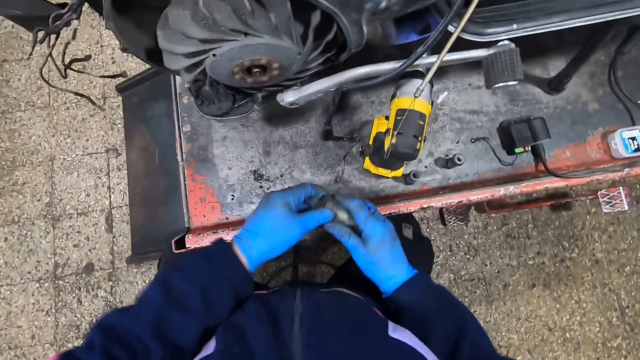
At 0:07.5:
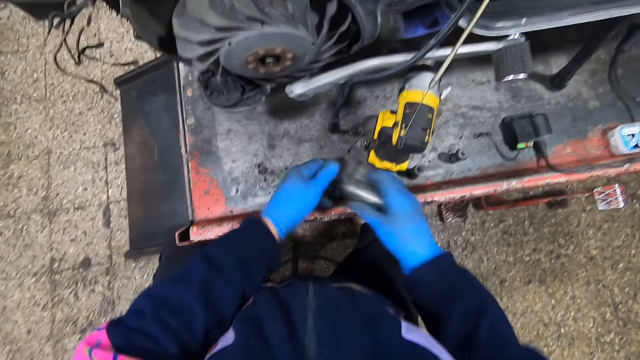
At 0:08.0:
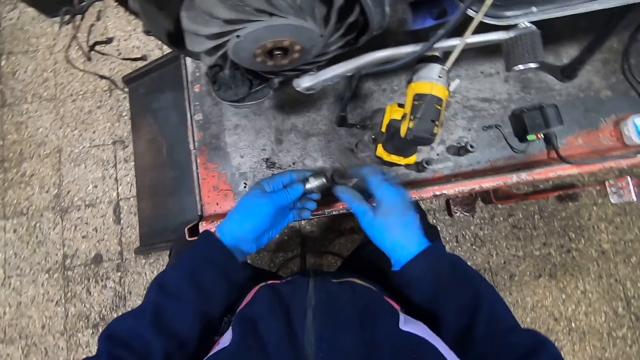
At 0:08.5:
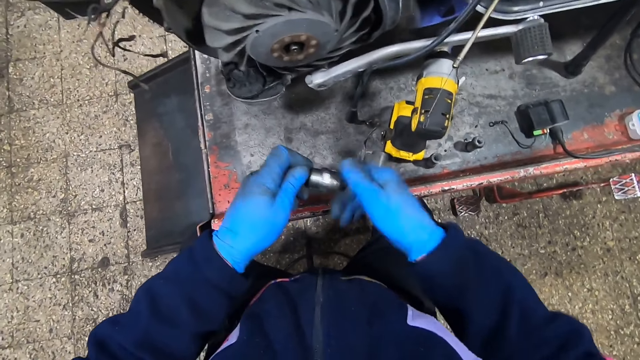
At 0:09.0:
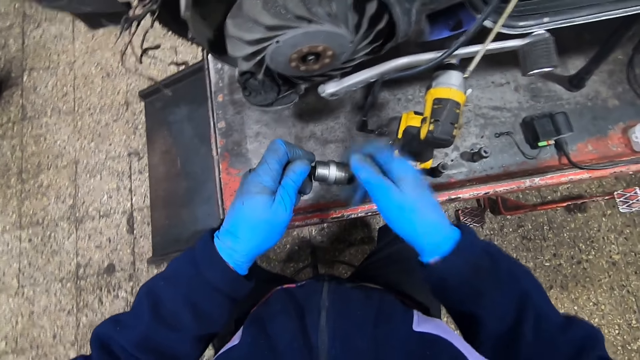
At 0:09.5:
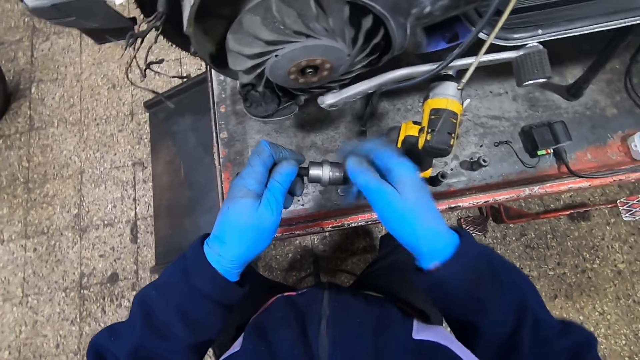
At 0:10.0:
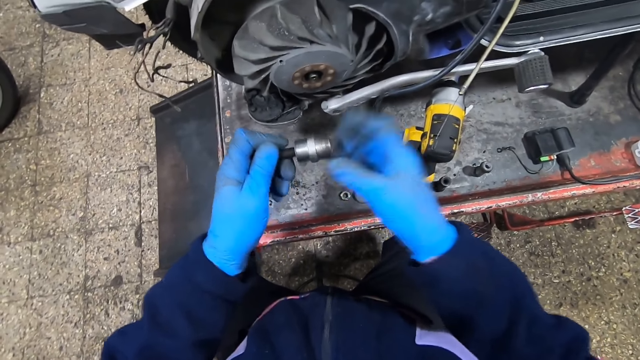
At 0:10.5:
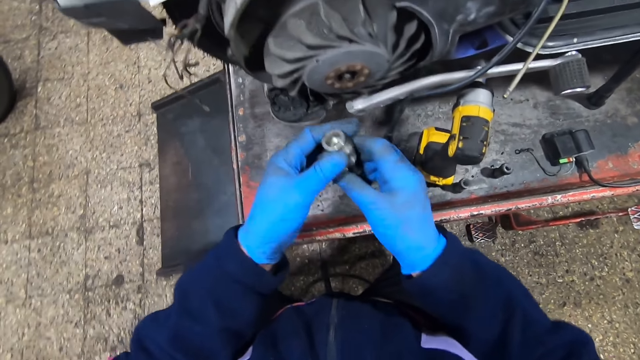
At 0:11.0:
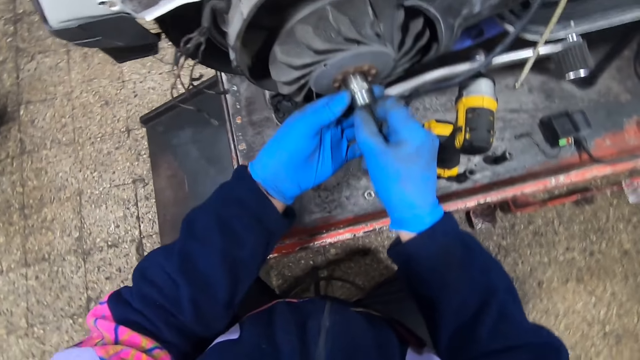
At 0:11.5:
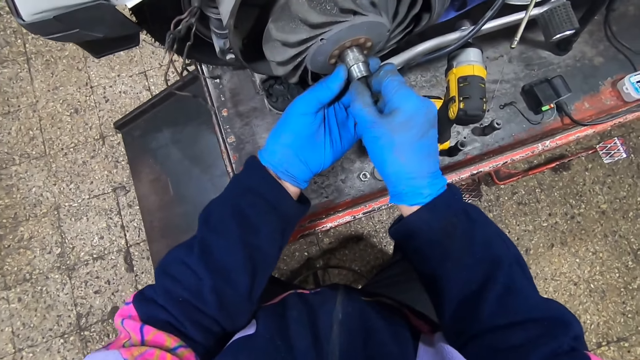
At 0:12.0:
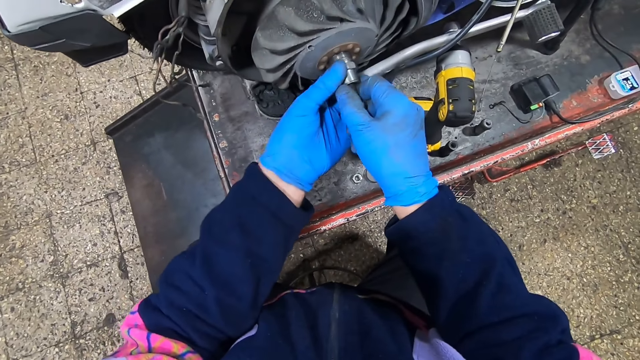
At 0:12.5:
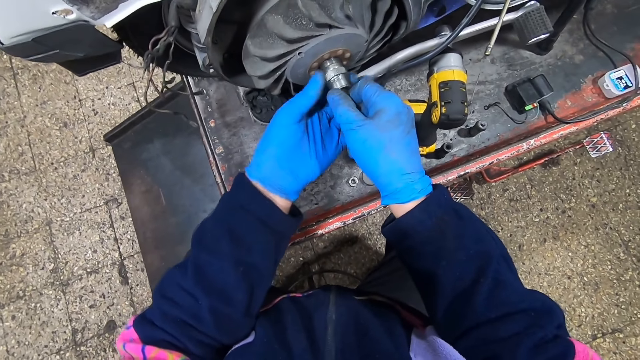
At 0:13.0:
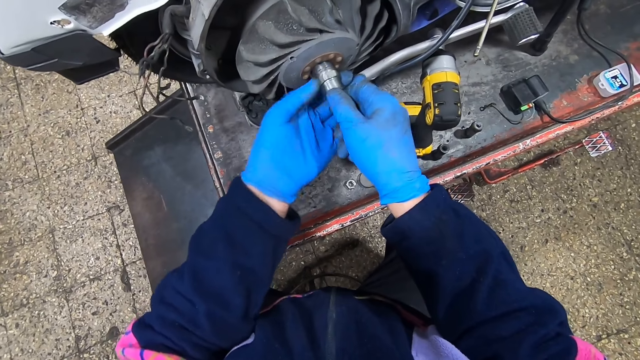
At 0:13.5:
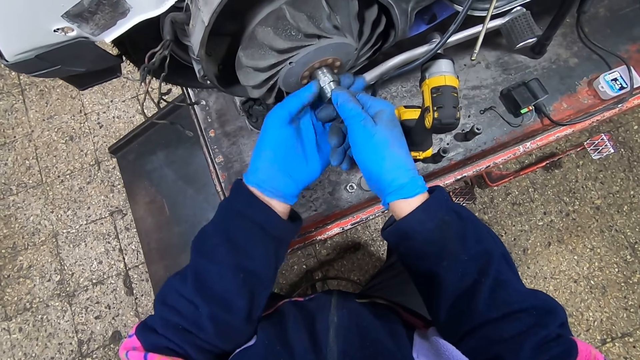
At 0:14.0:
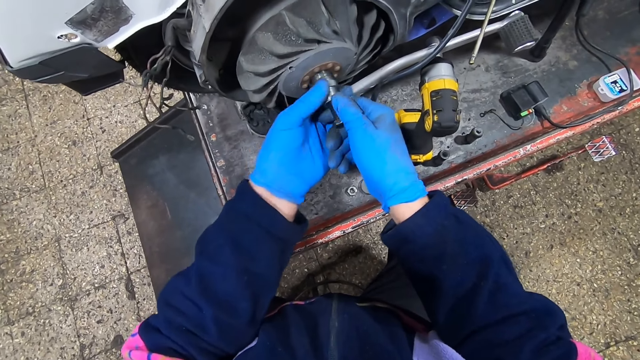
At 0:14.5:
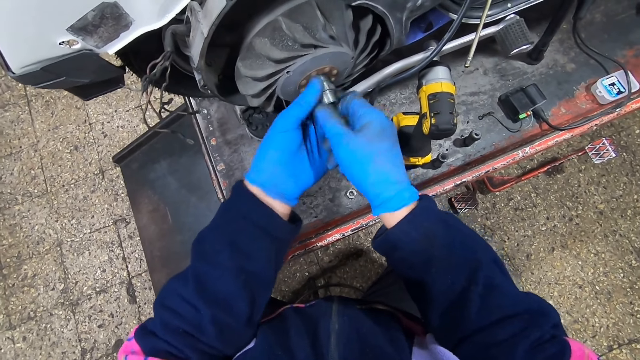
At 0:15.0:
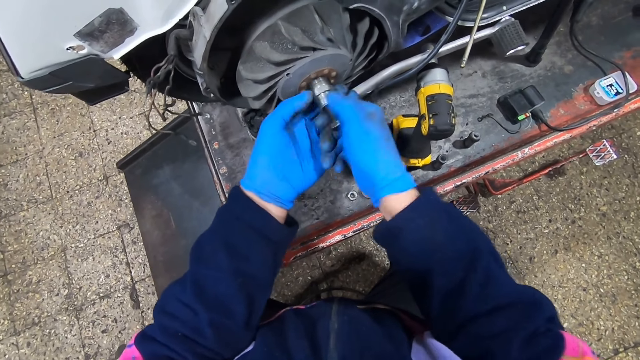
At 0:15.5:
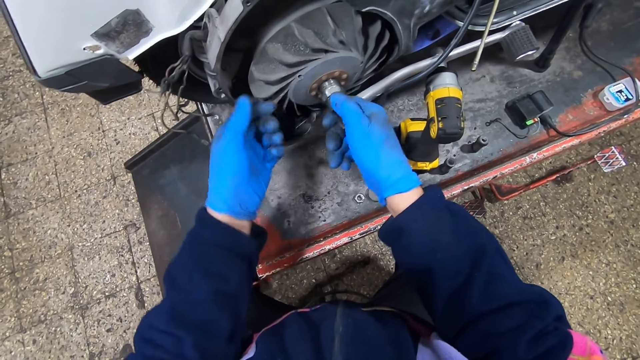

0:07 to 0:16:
The camera wearer drops the impact wrench on the platform. He adjusts the lug nut. He removes the bolt cap from the bolt. He places the bolt on the metal surface. He adjusts the lug nut. He places the lug nut on the metal surface. He spins the lug nut. He unscrews a screw from the bolt. He attaches the bolt to the motorbike's wheel. He tightens the bolt on the motorbike's wheel with his hands.

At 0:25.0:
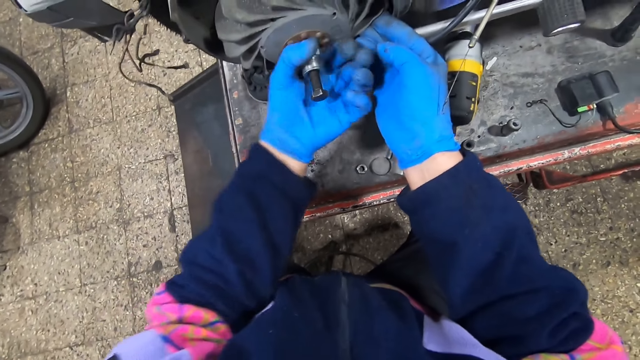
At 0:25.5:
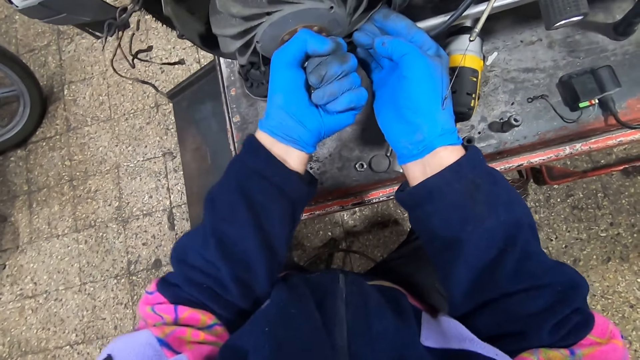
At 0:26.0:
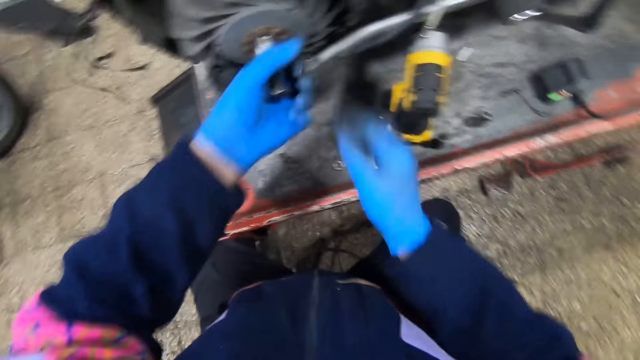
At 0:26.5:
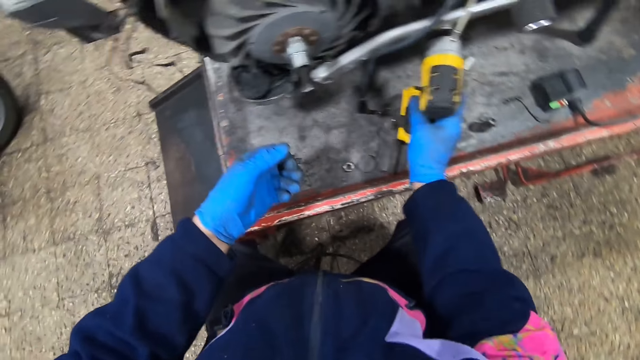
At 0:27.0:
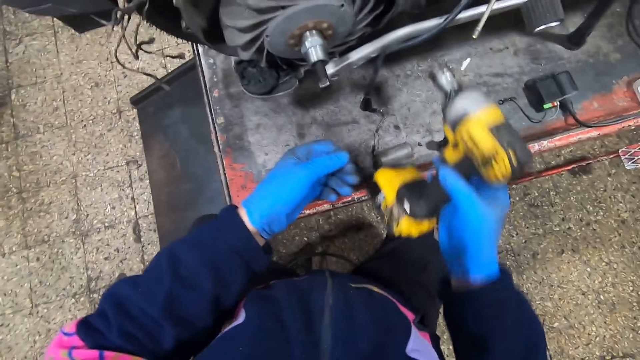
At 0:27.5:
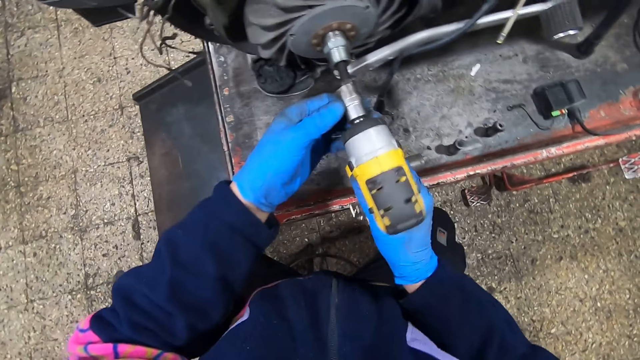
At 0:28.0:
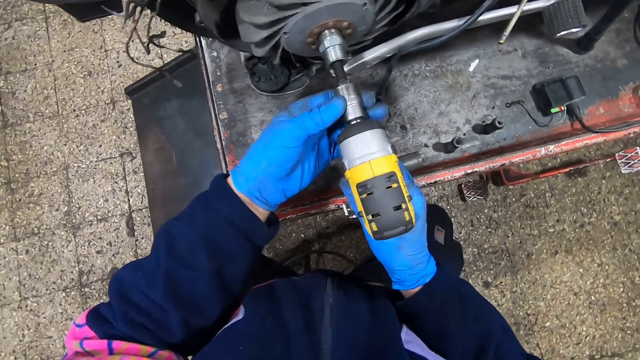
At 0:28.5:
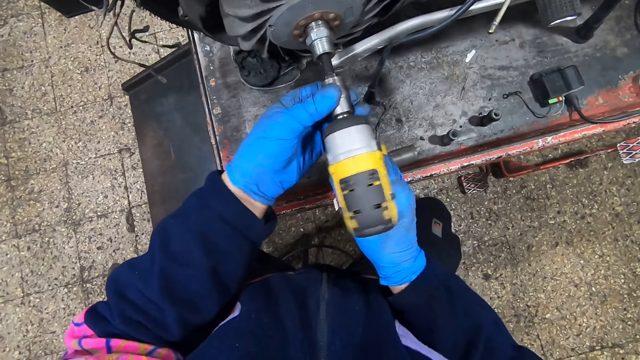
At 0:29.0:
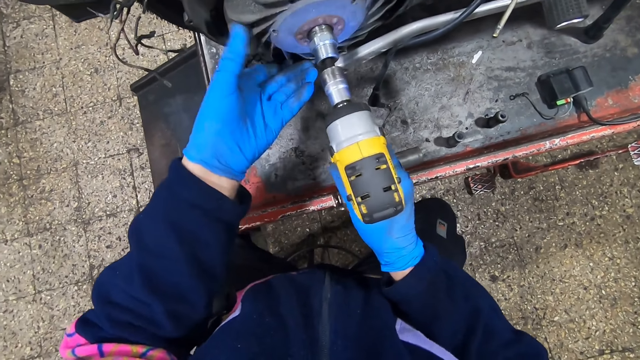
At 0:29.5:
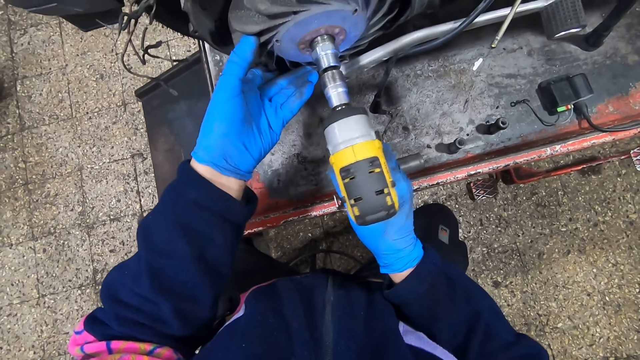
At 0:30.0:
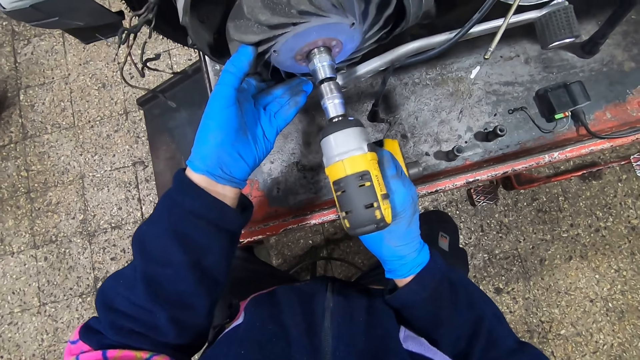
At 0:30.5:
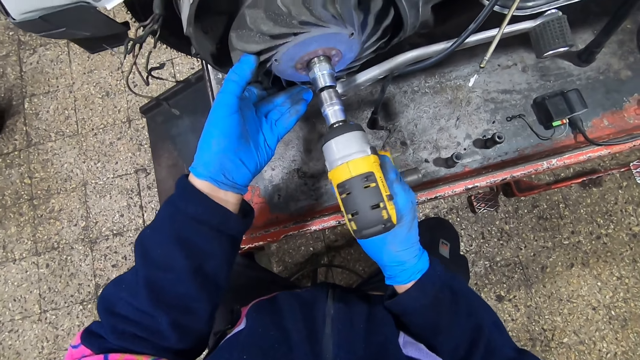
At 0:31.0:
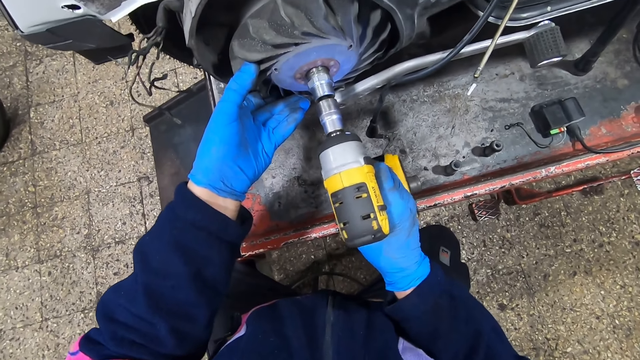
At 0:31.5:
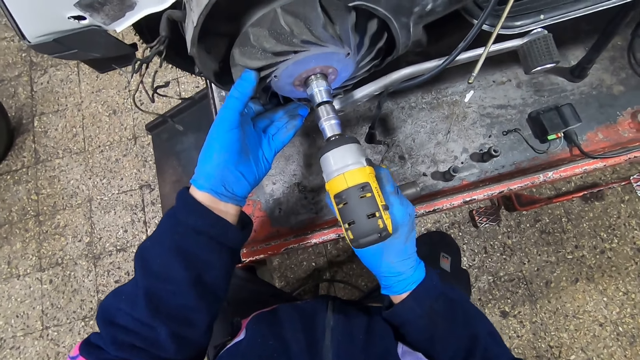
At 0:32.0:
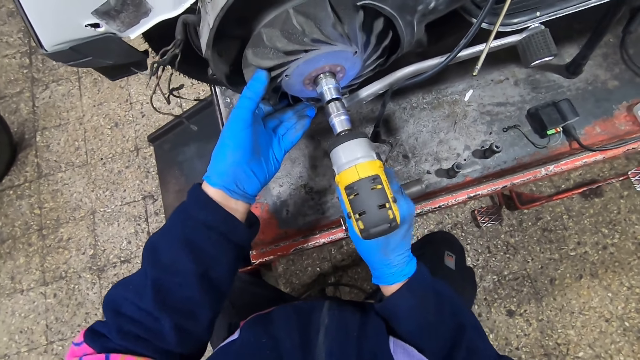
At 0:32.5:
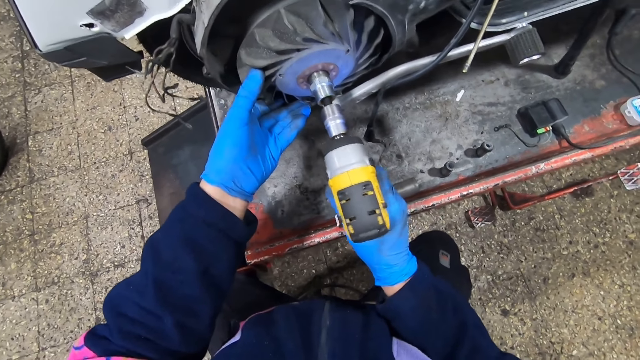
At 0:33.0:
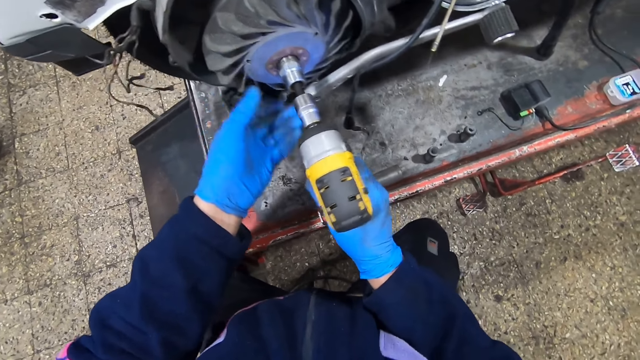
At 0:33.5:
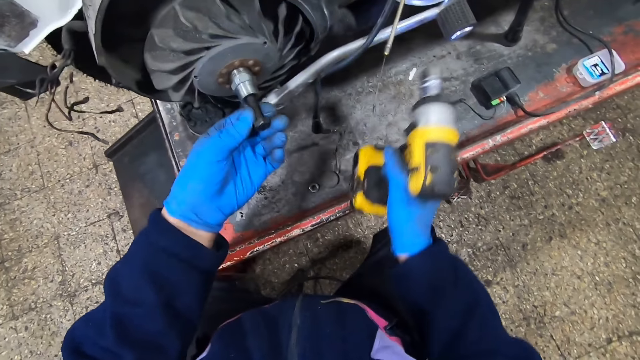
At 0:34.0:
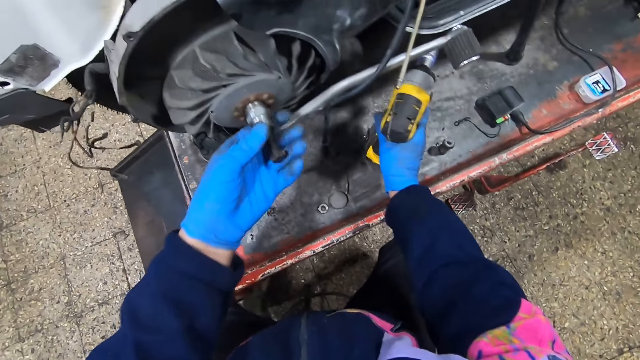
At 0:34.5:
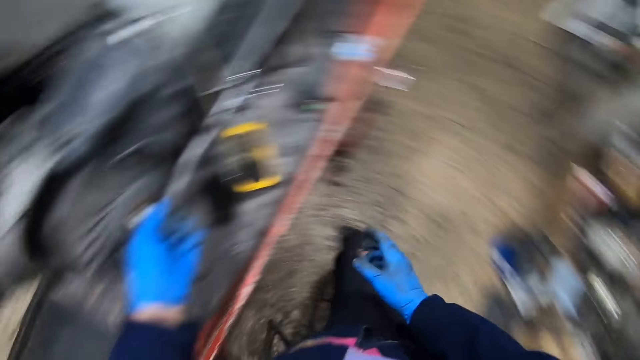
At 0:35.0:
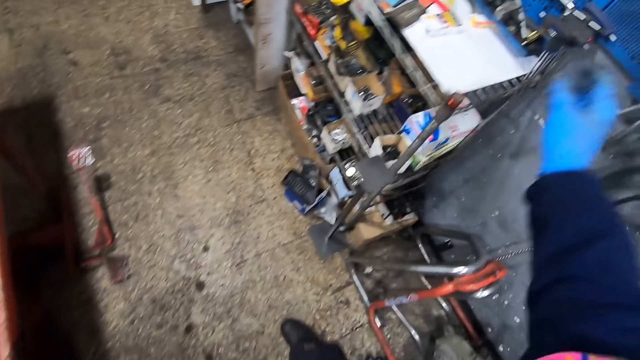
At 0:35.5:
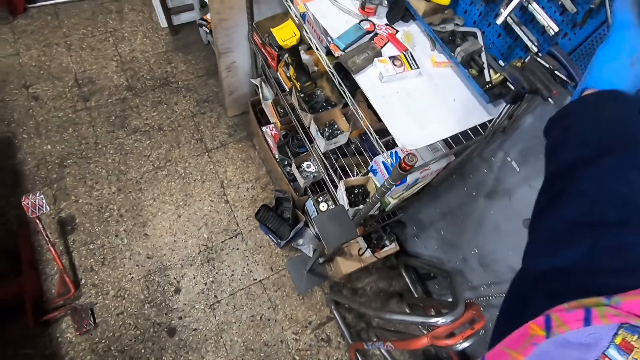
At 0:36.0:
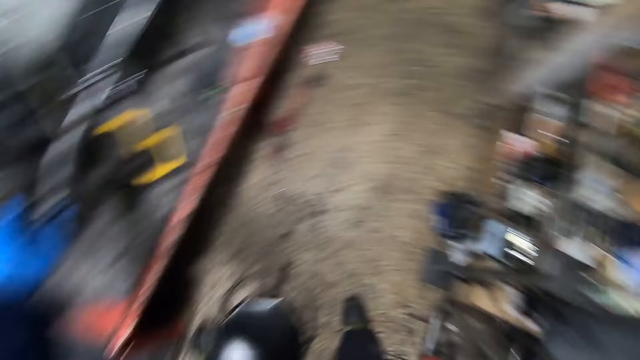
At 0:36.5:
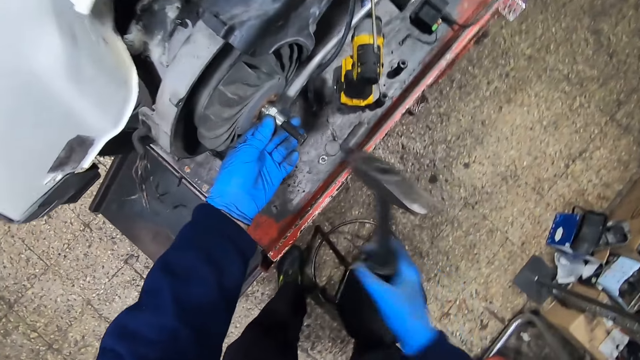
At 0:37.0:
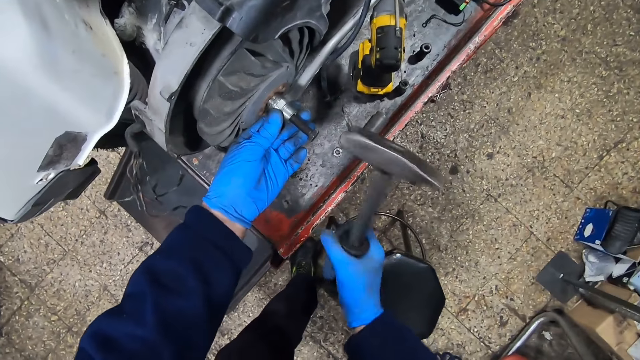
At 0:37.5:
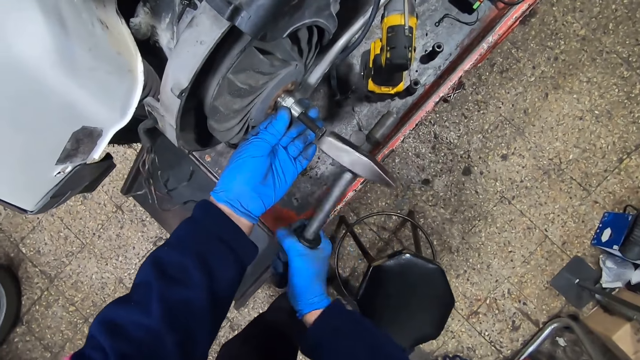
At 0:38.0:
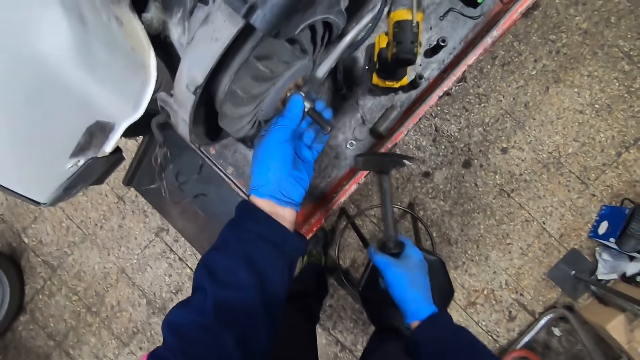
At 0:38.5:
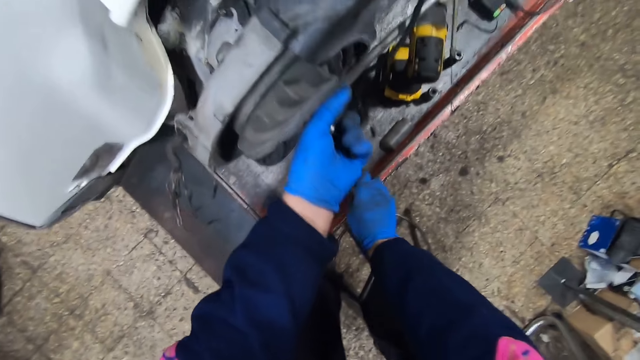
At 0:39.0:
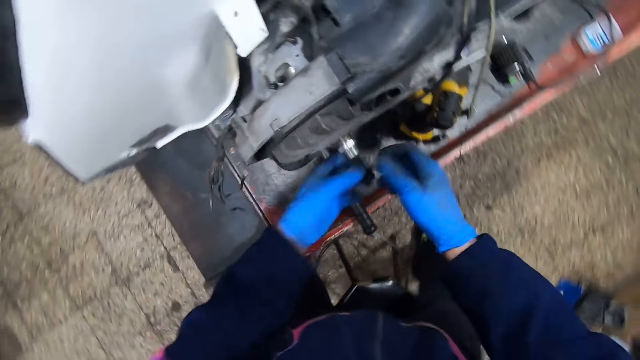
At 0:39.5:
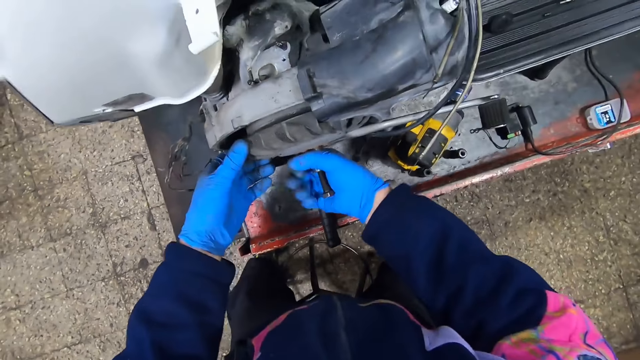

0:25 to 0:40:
The camera wearer picks up the impact wrench on the platform with his right hand. He fixes the impact wrench on a bolt. He loosens the screw with the impact wrench. He fastens the bolt. He touches the bolt. He places the impact wrench on the metal surface. He picks up a hammer against a wall with his right hand. He hits the bolt with the hammer. He turns the lug nut. He places the hammer on the metal surface. He tightens his grip on the bolt on the wheel. He turns the lug nut. He holds the bolt on the wheel with his right hand.
